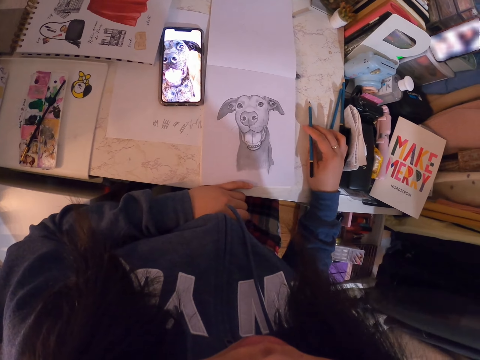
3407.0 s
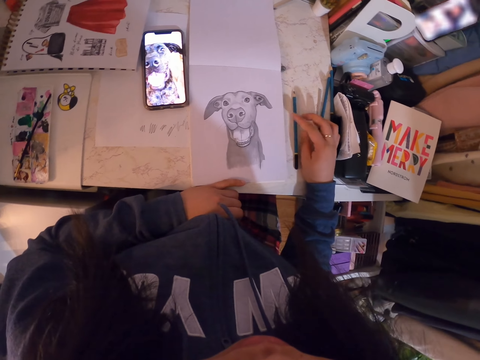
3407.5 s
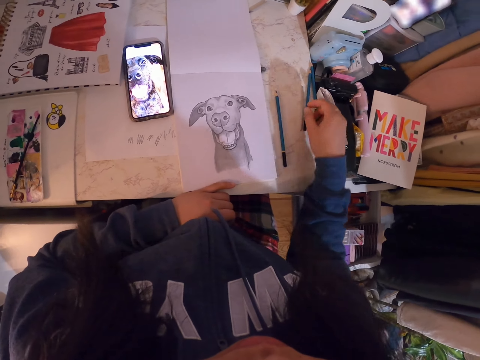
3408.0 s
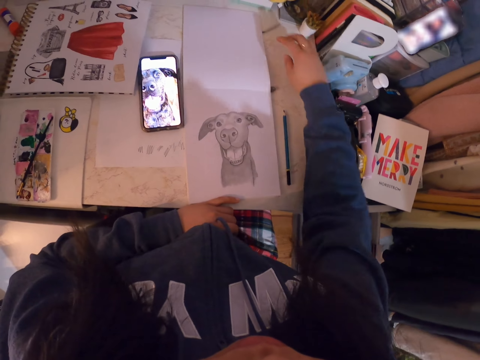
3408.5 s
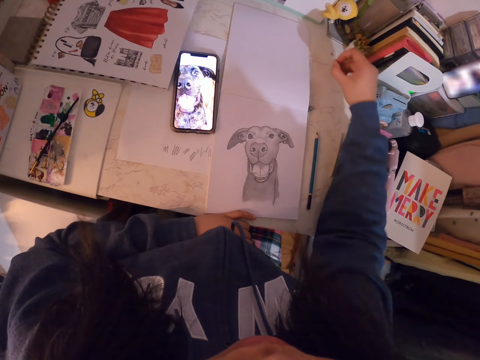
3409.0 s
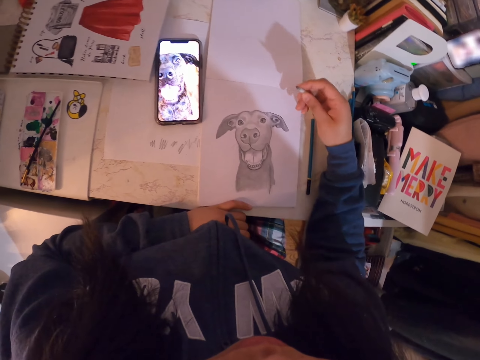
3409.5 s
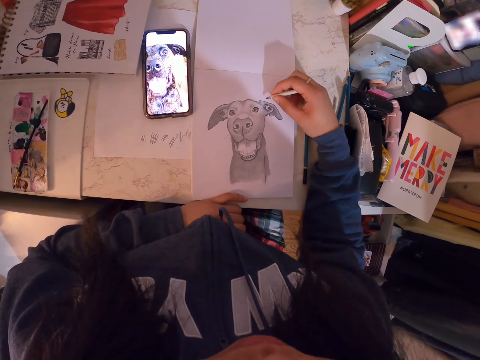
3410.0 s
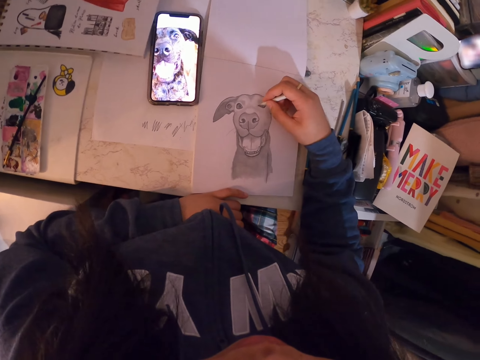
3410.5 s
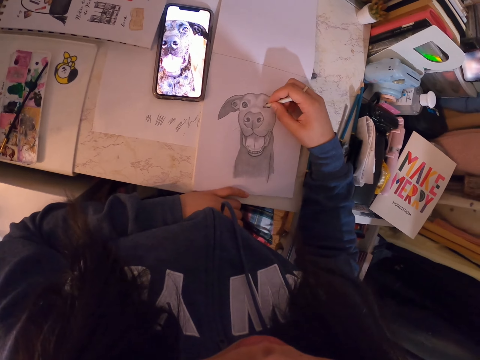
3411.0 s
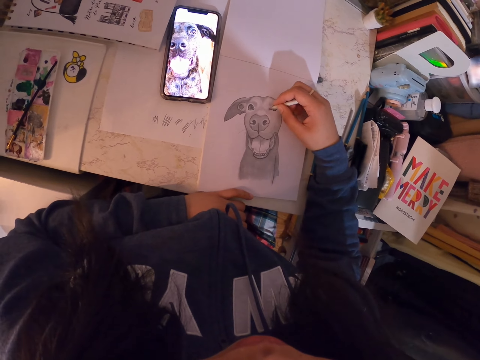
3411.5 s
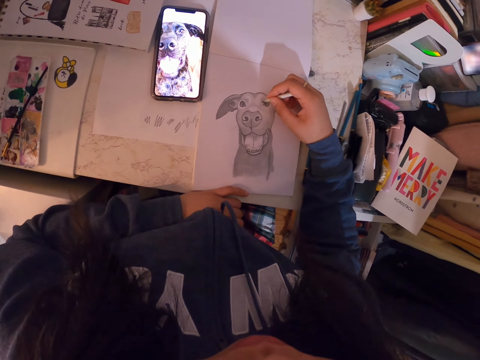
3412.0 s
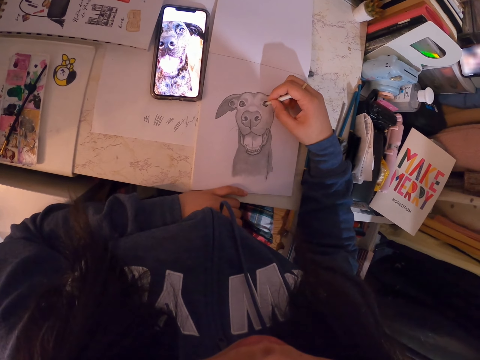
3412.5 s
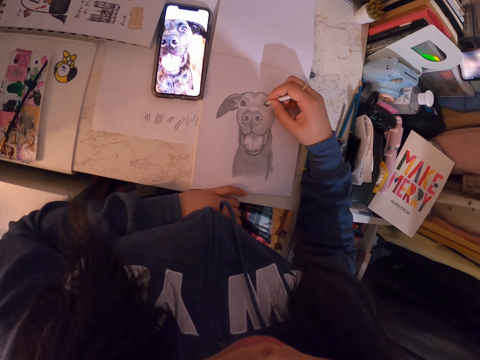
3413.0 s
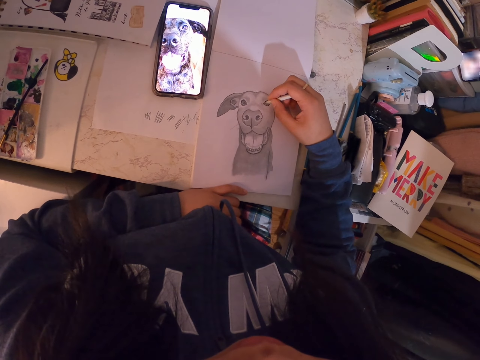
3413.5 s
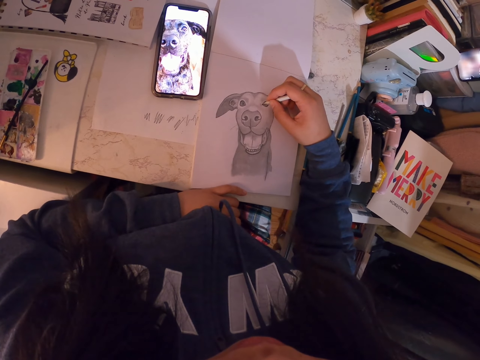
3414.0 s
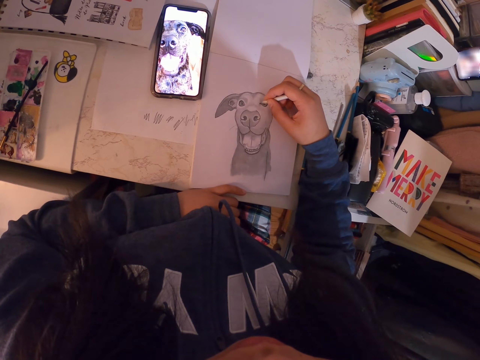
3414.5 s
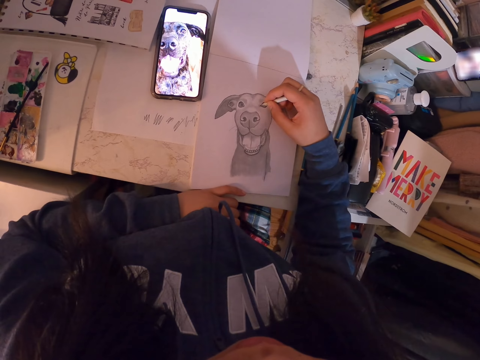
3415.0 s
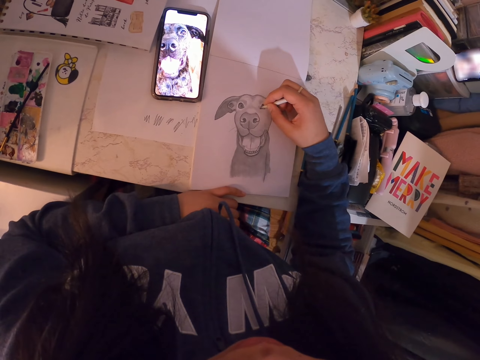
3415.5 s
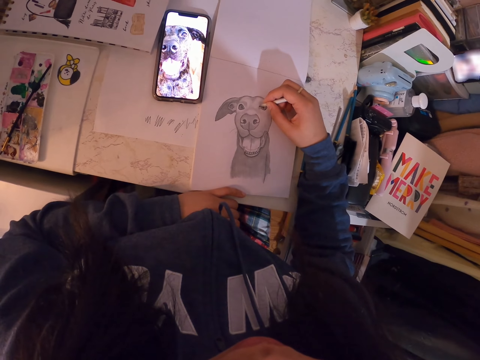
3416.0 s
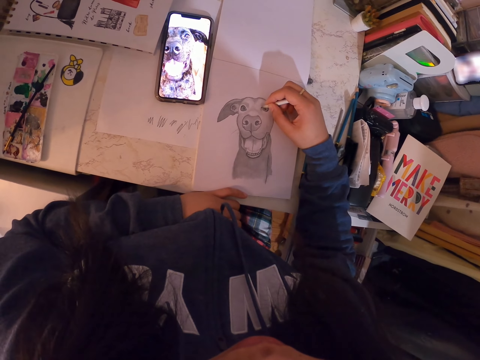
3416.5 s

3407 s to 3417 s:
The camera wearer puts the pencil on the table. They pick up the pencil on the table. They draw on the paper with the pencil and shade the drawing.

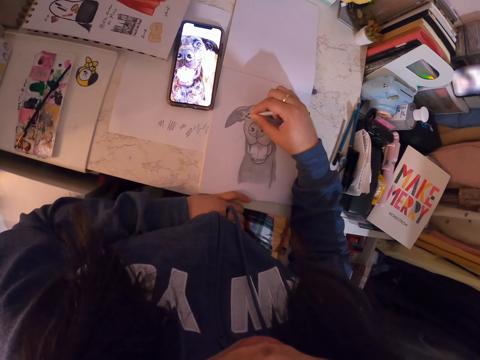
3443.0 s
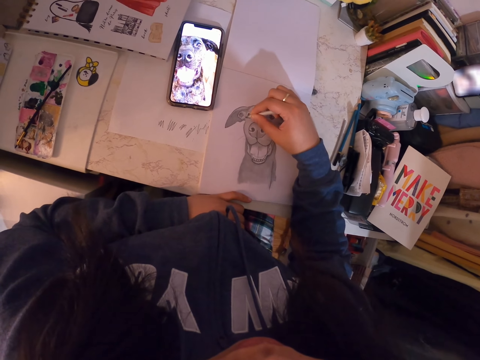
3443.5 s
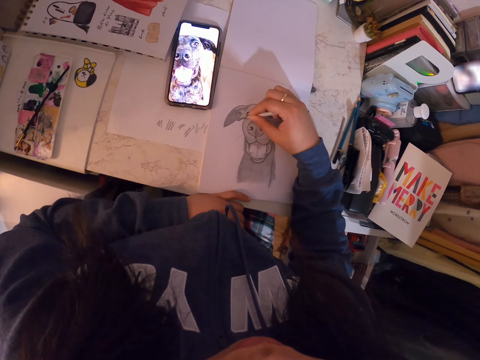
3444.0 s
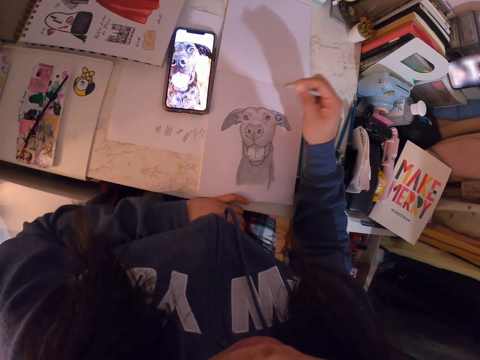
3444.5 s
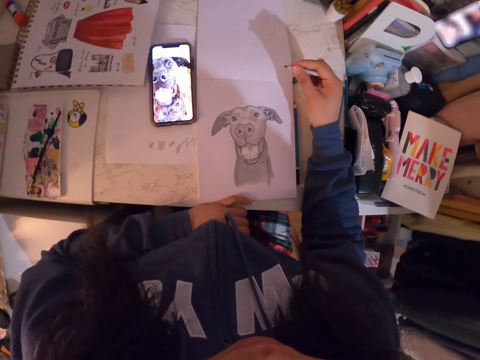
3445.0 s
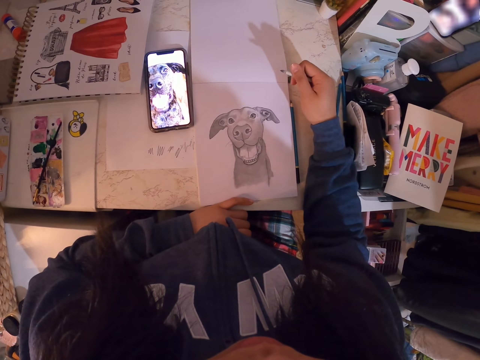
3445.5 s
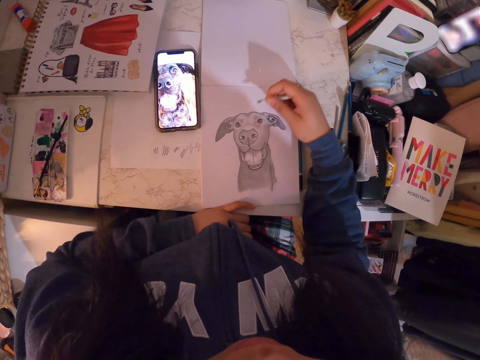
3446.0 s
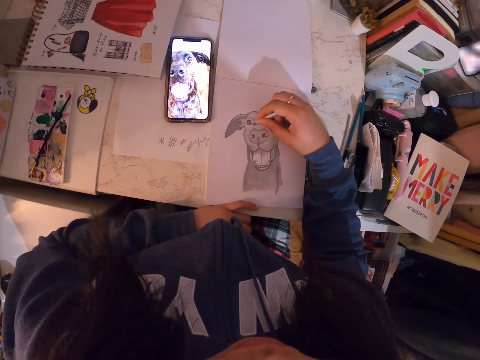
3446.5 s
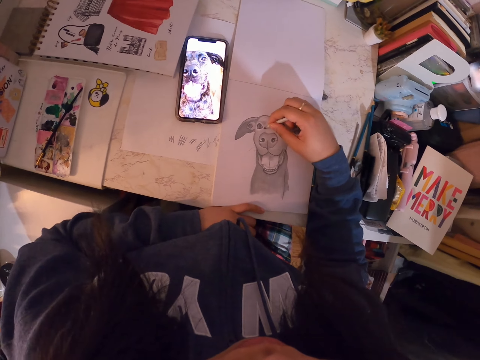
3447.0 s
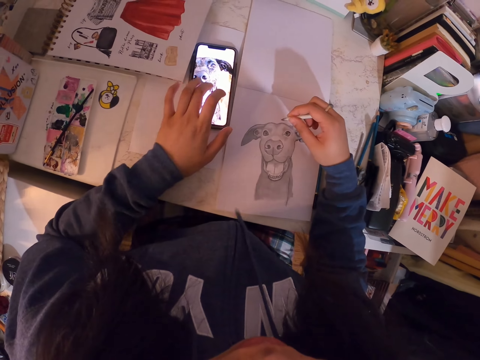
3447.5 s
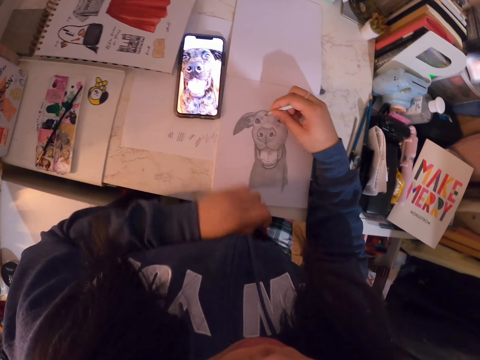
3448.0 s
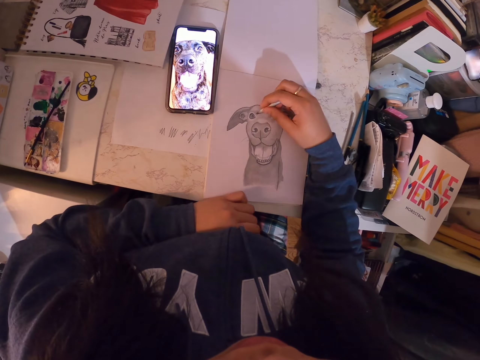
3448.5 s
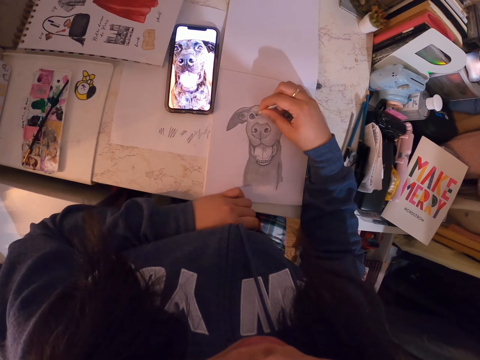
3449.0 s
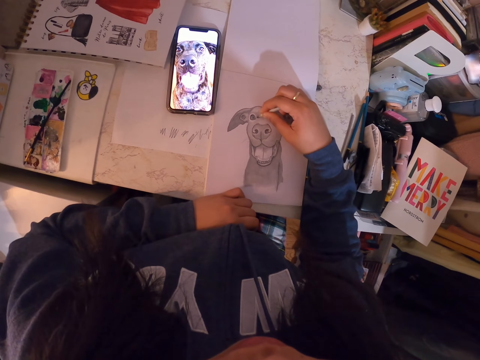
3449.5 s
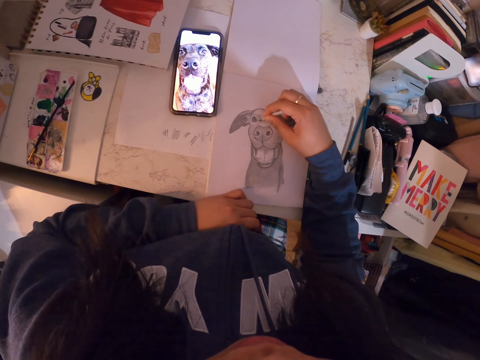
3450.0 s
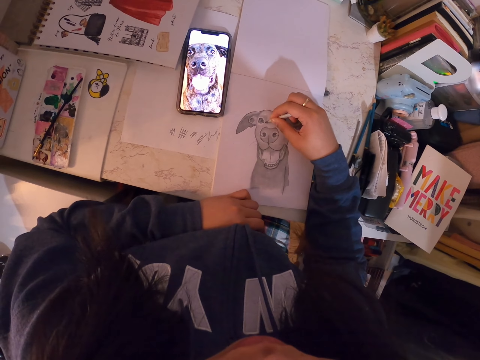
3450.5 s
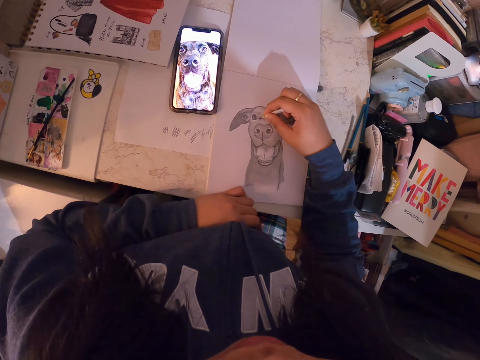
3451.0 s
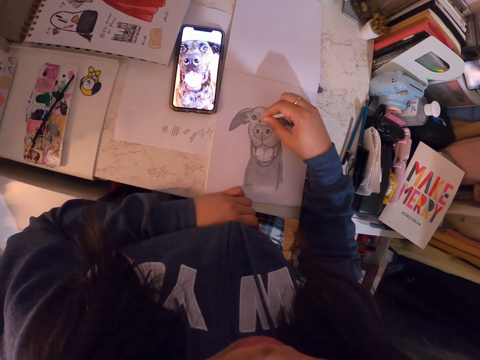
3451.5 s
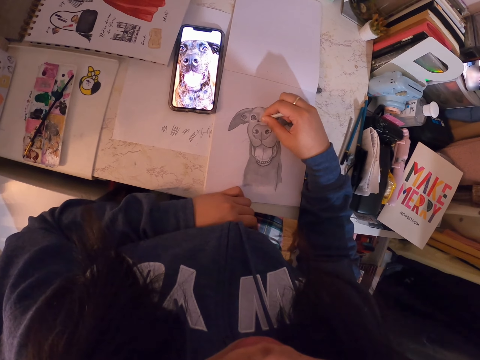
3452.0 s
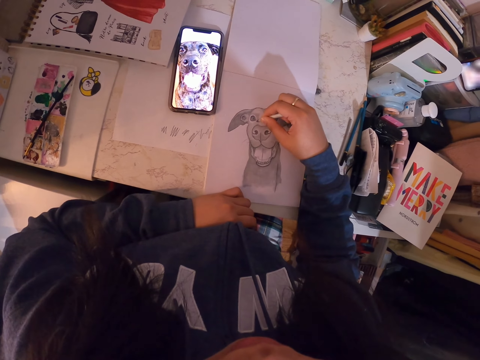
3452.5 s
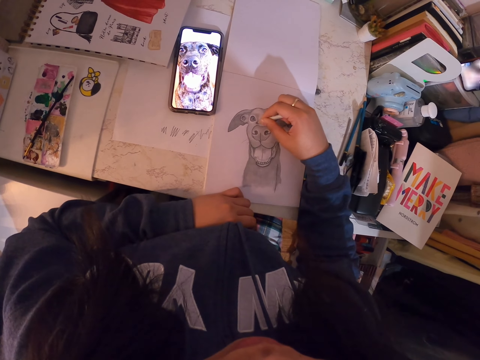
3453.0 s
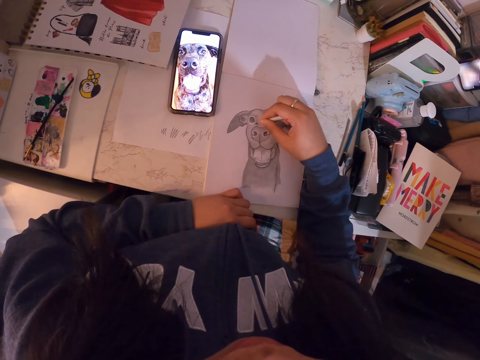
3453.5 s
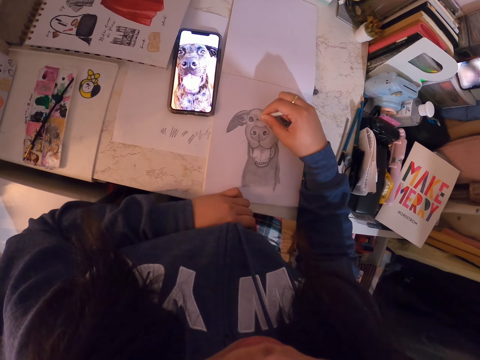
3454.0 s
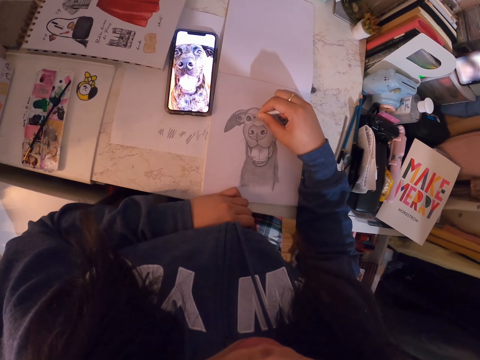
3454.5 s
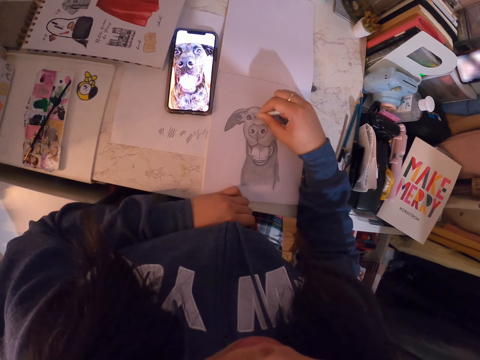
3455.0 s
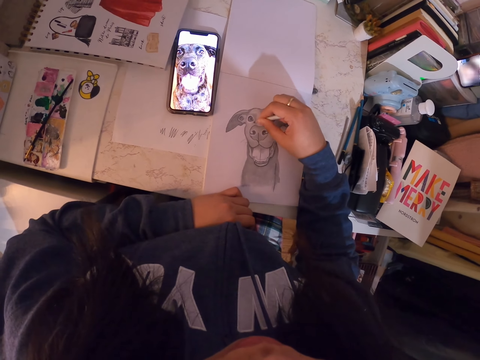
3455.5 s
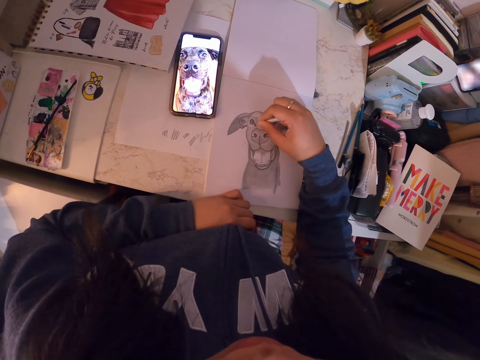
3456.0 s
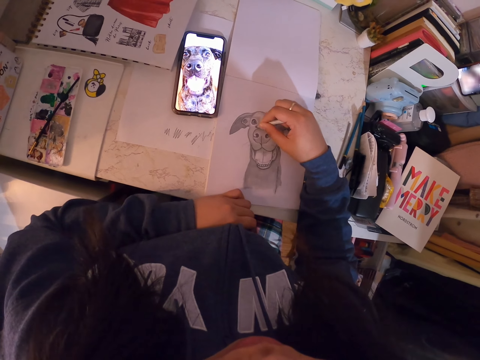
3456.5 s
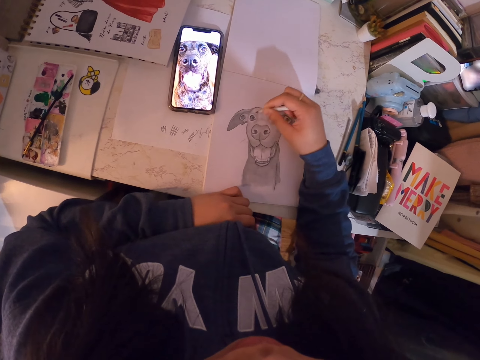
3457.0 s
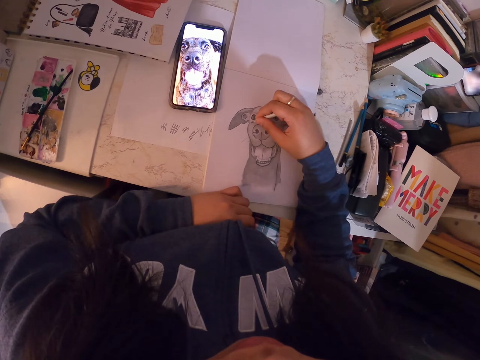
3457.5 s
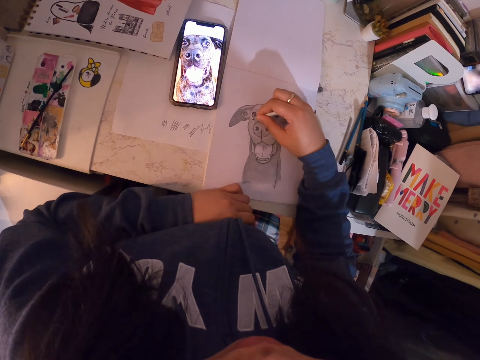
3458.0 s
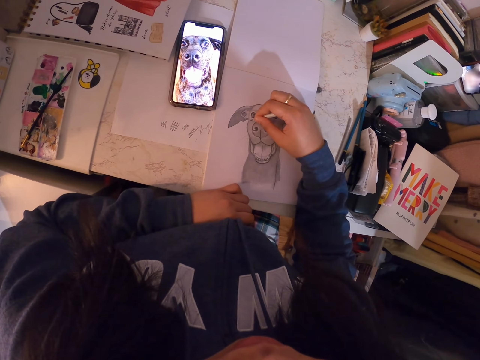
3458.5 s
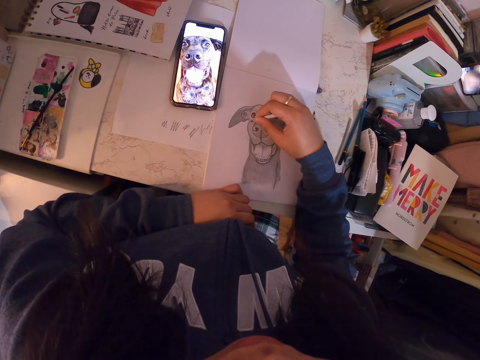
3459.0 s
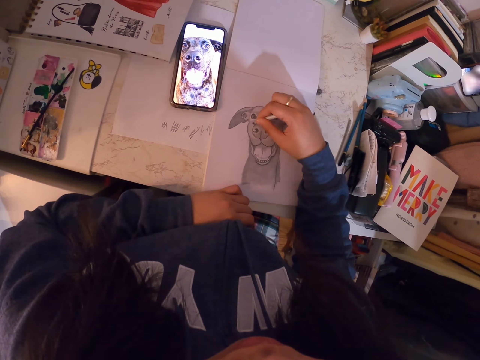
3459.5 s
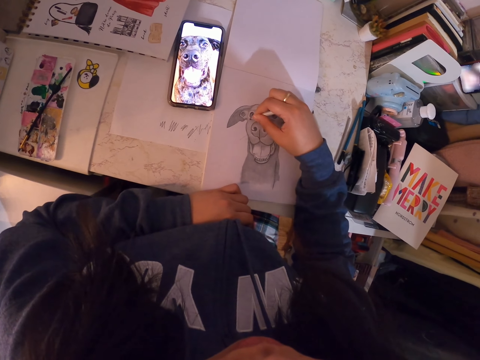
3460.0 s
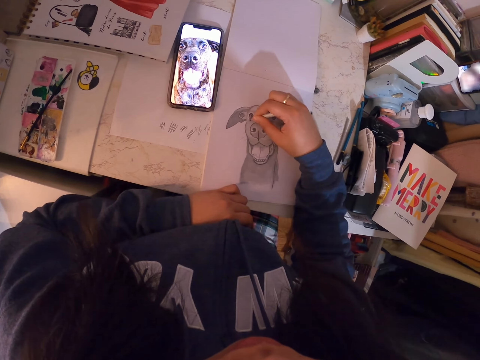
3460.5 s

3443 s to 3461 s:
The camera wearer looks at the drawing. They draw on the paper. They touch the phone screen and scroll their phone. They draw on the paper and shade the drawing.
